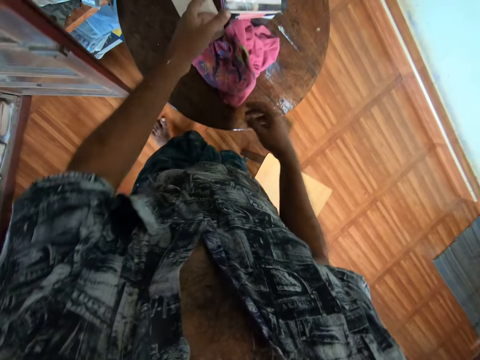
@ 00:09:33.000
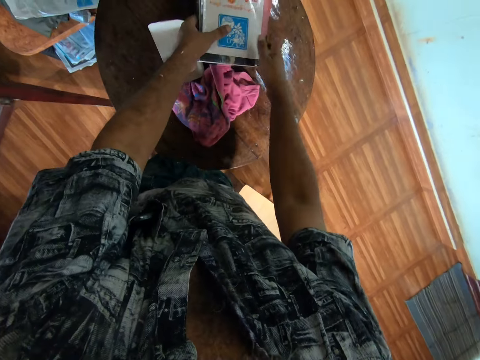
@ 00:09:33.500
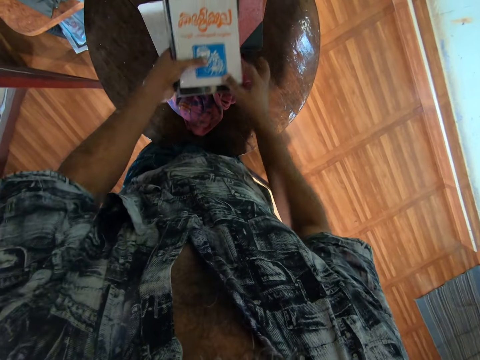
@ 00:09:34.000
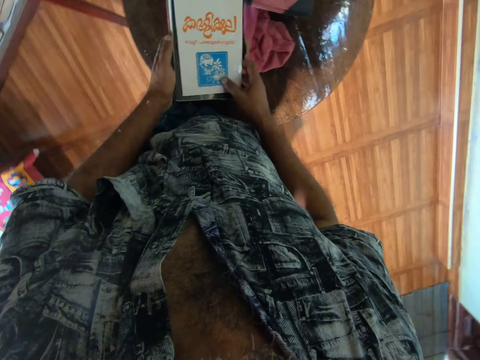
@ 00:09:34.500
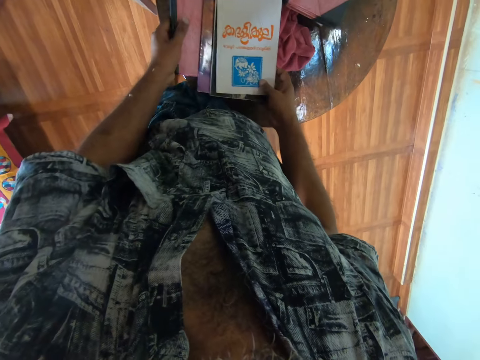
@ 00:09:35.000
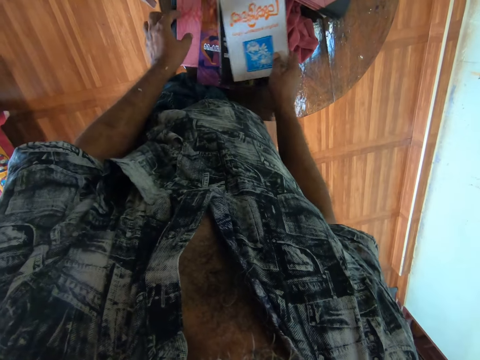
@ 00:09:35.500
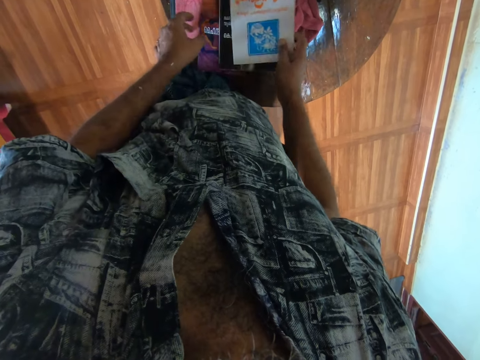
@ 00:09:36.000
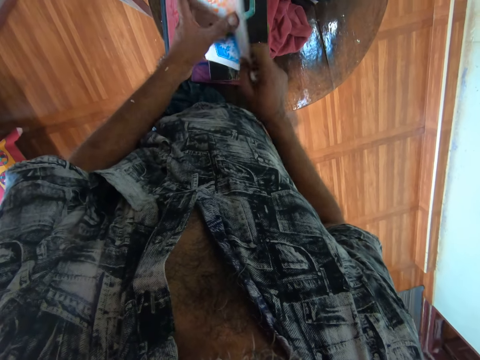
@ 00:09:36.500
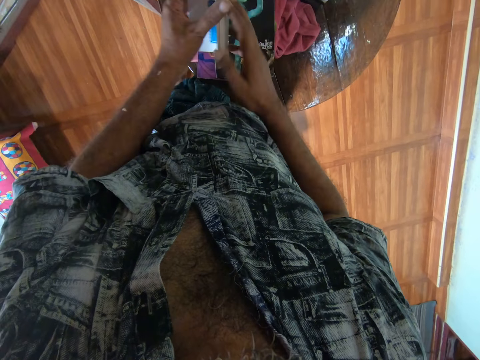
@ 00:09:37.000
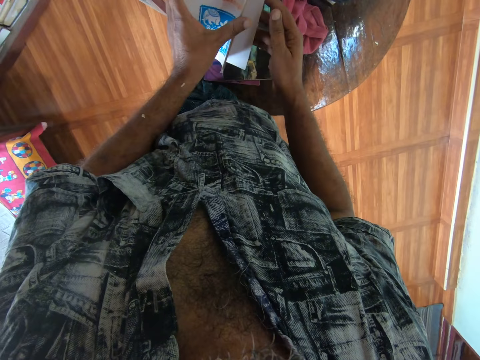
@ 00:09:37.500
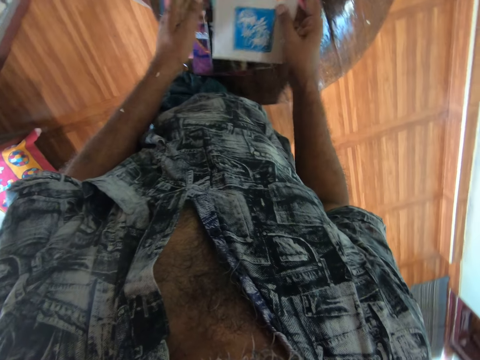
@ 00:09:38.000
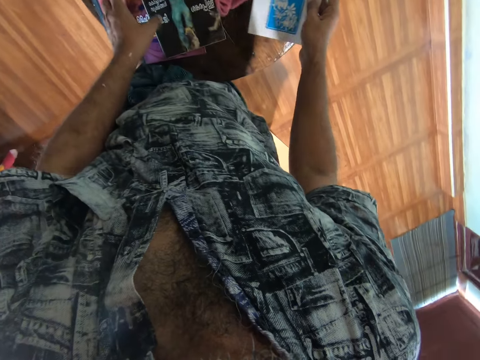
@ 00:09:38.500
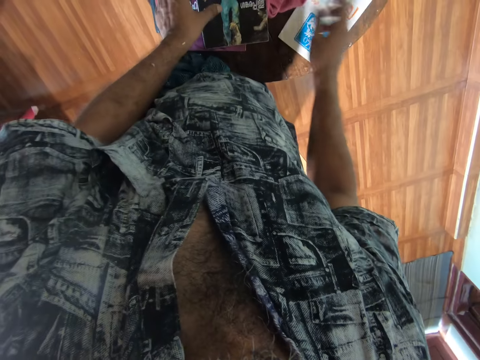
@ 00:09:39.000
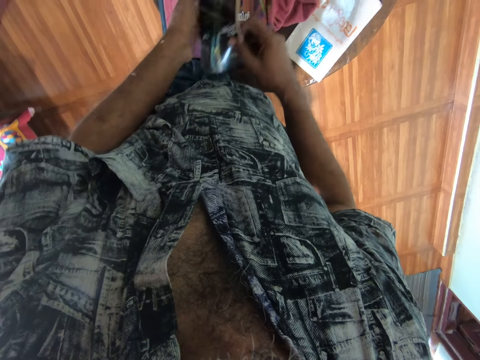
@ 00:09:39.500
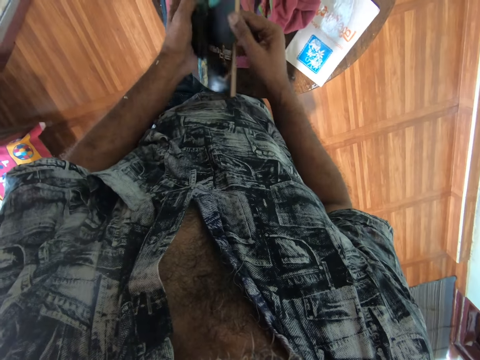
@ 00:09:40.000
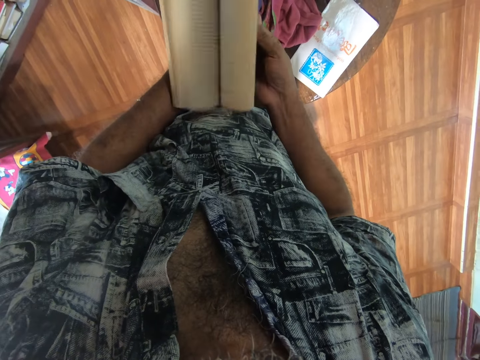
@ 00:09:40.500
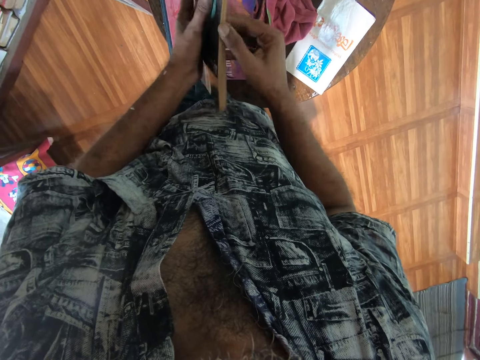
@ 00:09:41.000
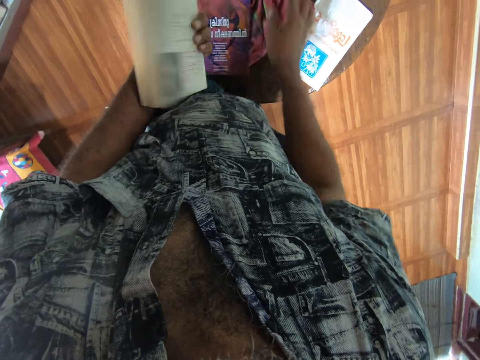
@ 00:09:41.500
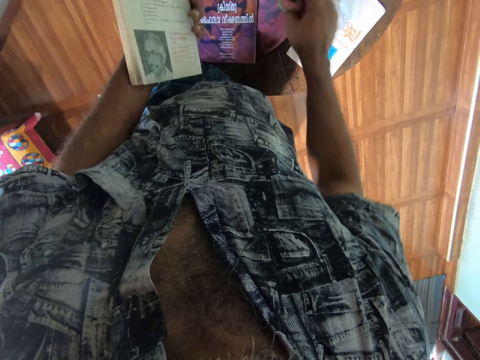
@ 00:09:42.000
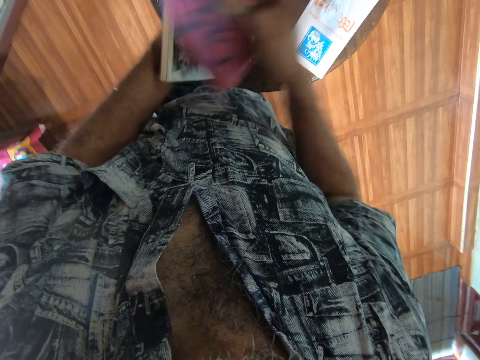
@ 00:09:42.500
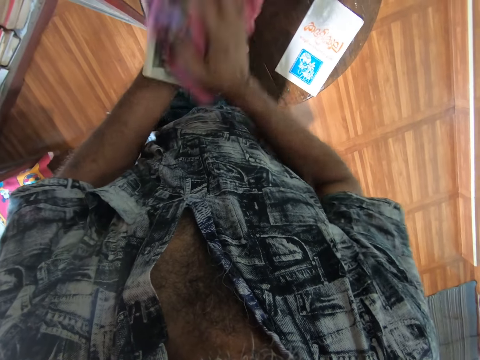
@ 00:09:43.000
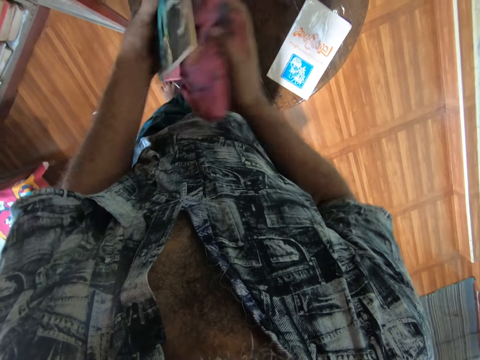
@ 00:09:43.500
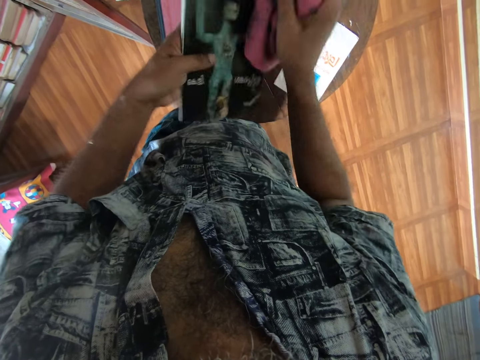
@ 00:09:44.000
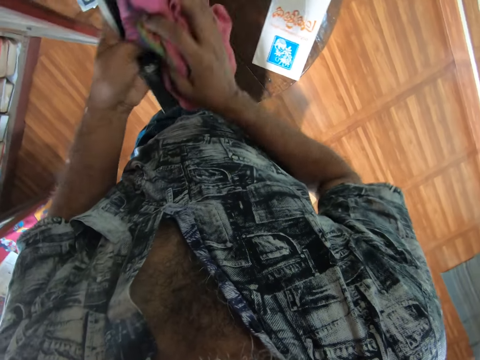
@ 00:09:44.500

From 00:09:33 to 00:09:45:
The camera wearer picks up books from the table. They spread the books on the table. They hold a book and open the book. They place the book aside on the table. They pick up another book. They open the pages of the book. They pick up the wiping cloth from the table. They wipe the books with the piece of cloth.

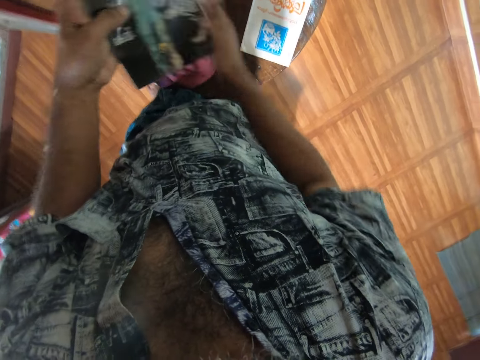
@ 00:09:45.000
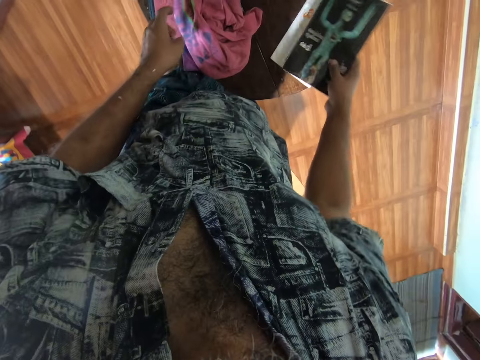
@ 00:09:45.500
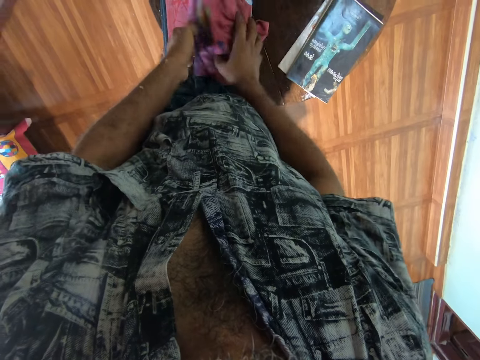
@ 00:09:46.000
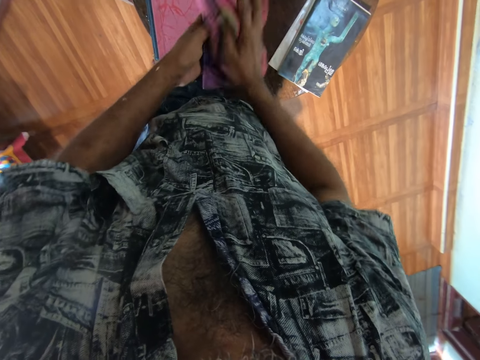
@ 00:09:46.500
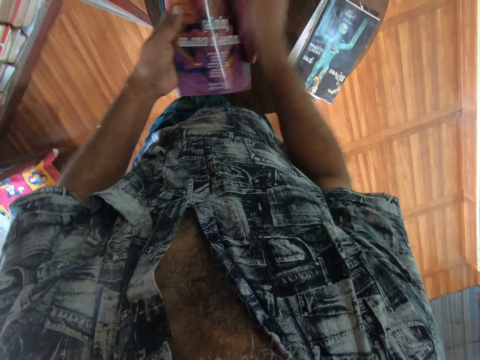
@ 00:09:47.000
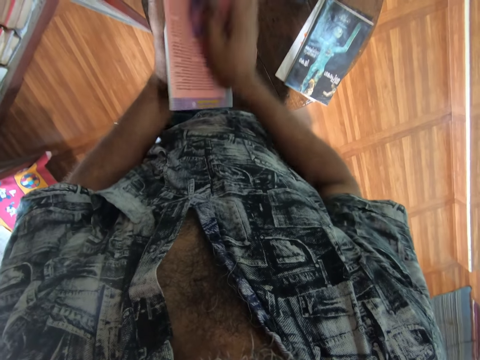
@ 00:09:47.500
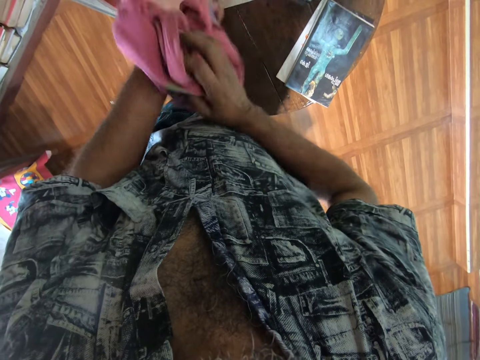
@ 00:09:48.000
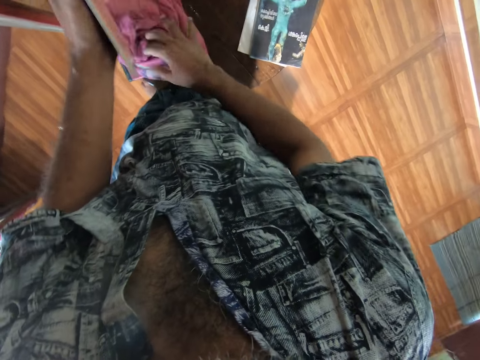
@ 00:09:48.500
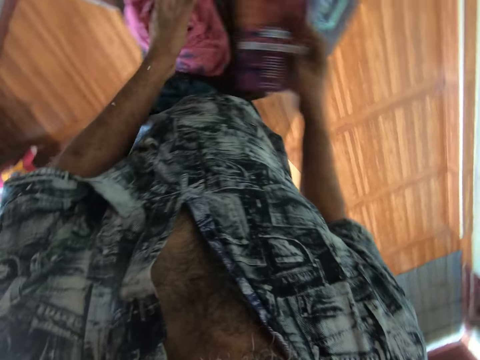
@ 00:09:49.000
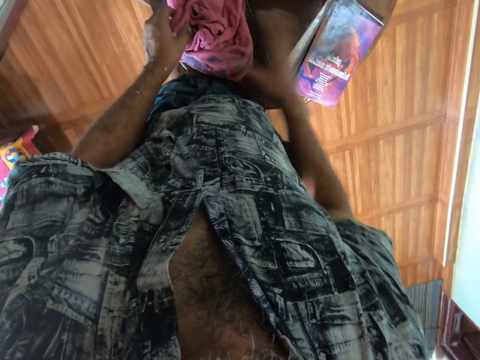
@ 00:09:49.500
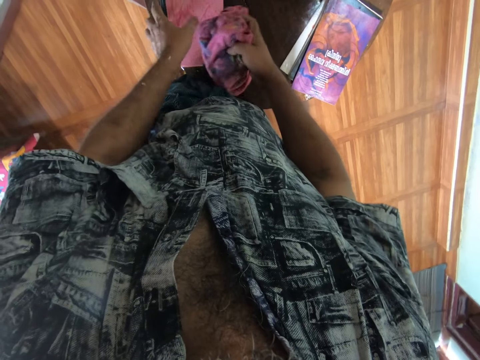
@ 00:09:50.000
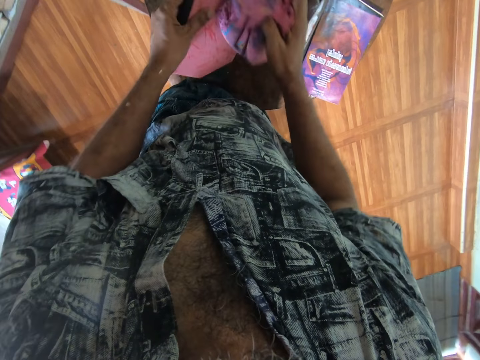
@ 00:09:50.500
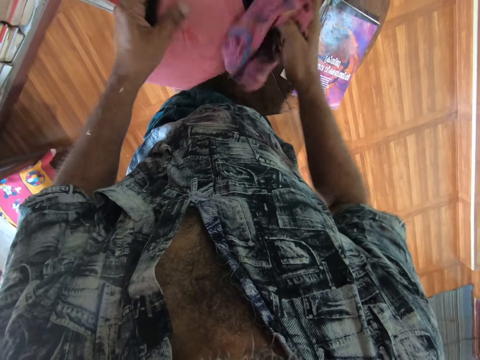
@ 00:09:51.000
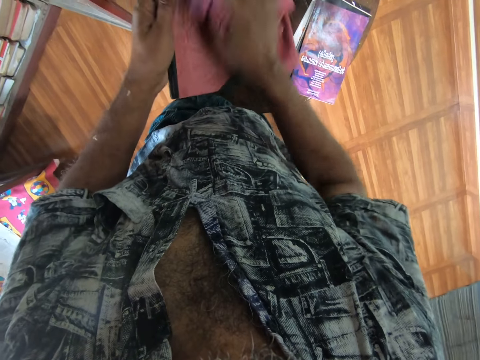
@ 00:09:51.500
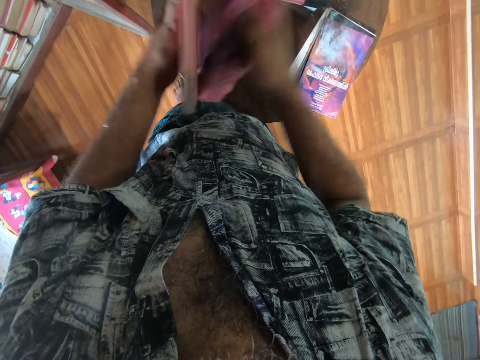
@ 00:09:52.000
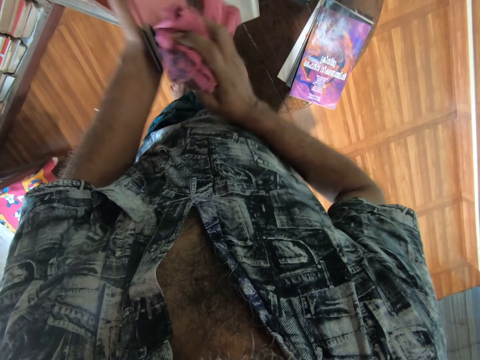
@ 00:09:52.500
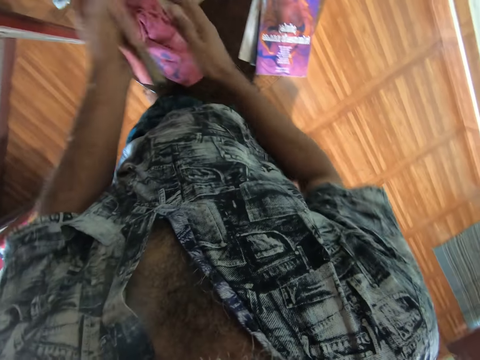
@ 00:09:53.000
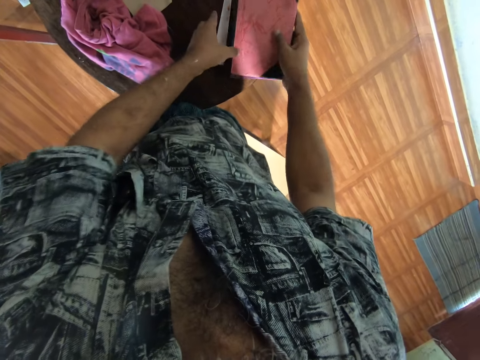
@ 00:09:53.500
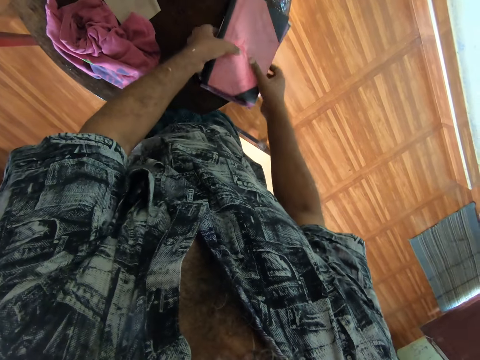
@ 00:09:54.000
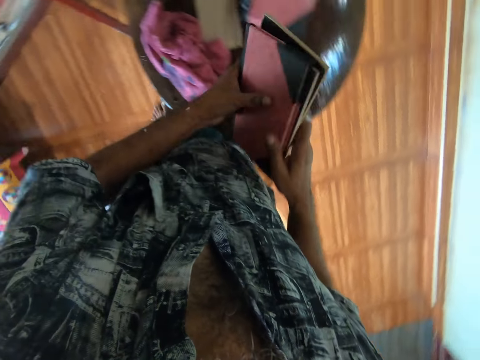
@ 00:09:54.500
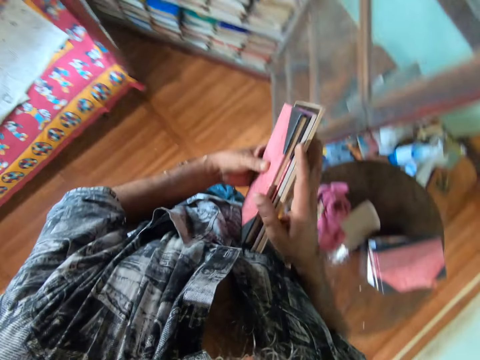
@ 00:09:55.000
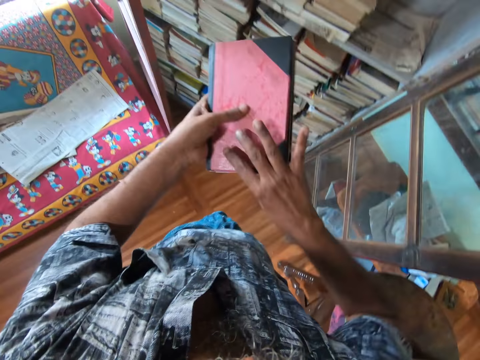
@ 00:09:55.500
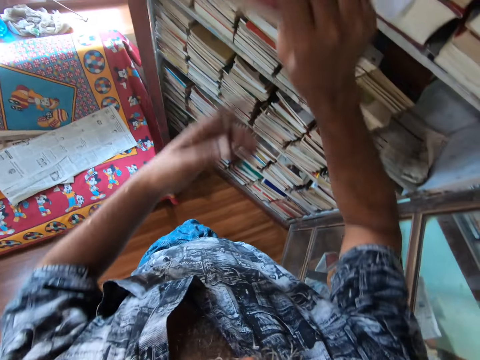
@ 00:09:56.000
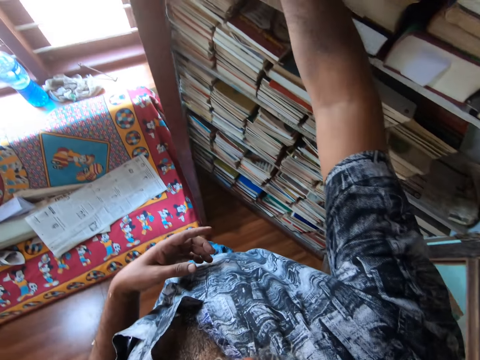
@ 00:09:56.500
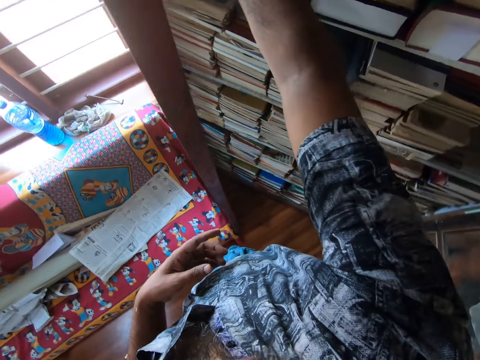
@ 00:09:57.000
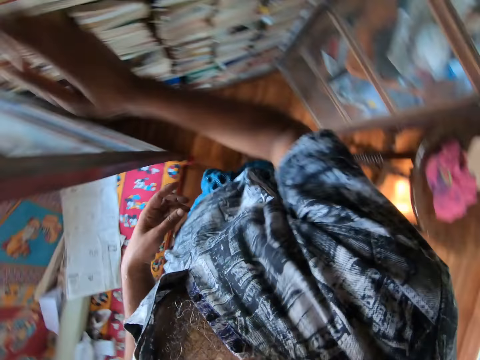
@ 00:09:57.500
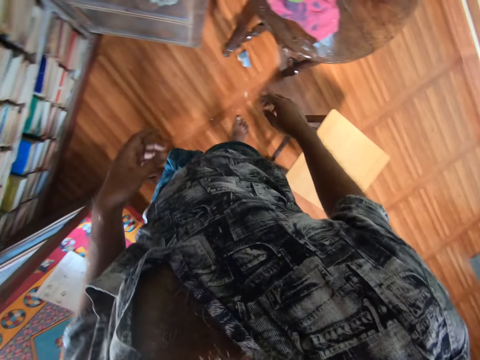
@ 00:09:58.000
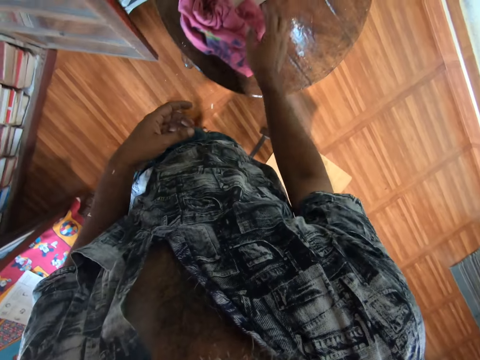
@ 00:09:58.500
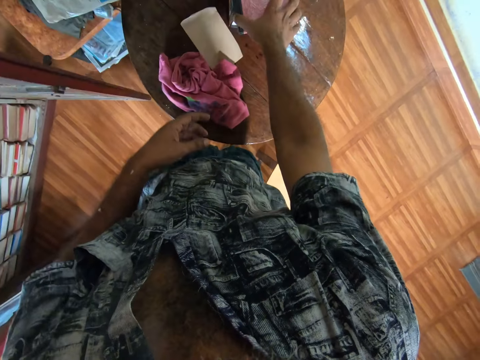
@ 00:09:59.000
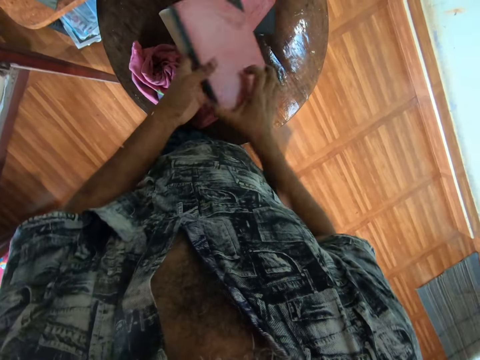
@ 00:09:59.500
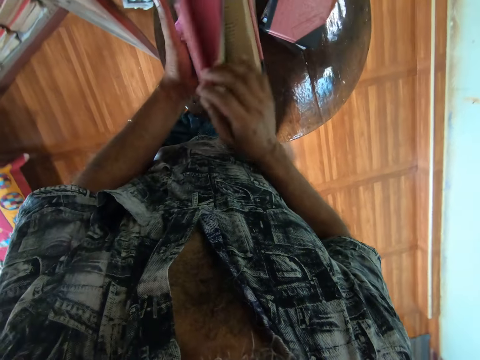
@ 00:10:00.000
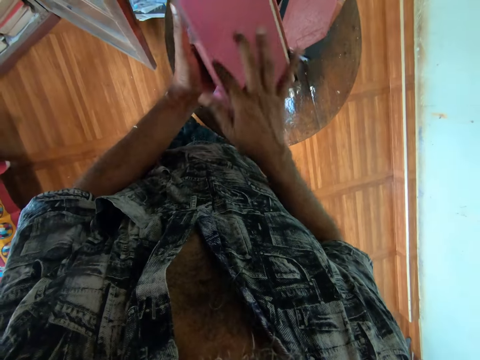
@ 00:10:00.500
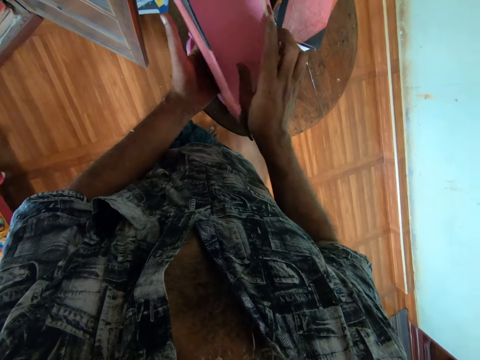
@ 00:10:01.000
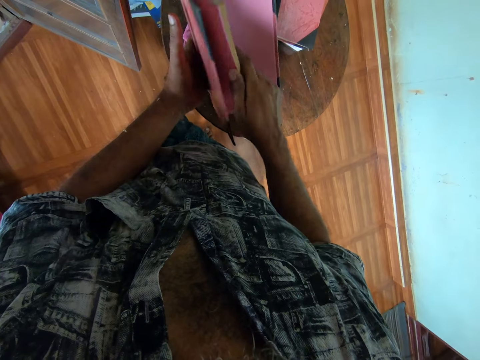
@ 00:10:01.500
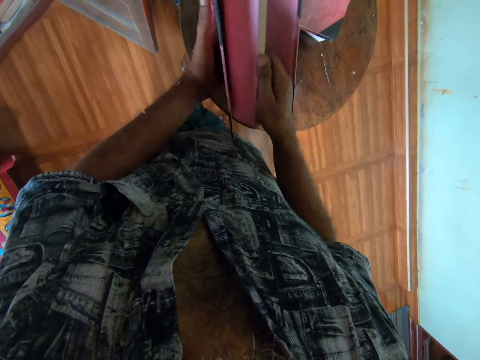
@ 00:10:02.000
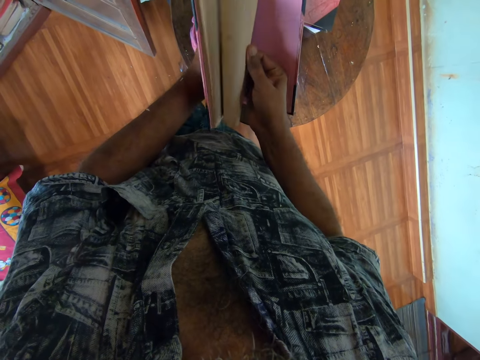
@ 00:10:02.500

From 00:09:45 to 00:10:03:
The camera wearer places the cloth on the table. They drop the book on the table. They take a book. They pick up a wiping cloth. They hold the piece of cloth. They wipe the book with the piece of cloth. They place the piece of cloth down on the table. They put the book on the table. They pick up the cloth. They hold the wiping cloth. They pick up a book from the table. They hold the book. They wipe the books with the piece of cloth. They place the cloth down on the table. They put the book on the table. They carry the books. They take the books. They walk around. They place the books on the shelf. They walk around. They pick up a book. They open the pages of the book.
